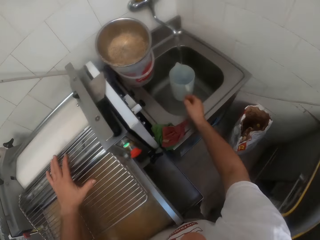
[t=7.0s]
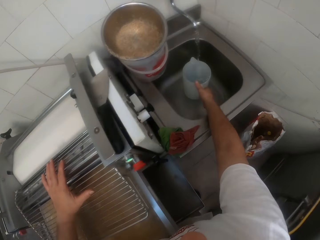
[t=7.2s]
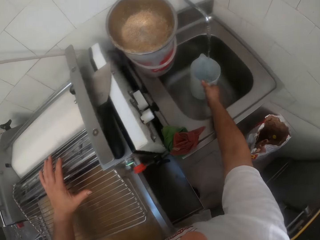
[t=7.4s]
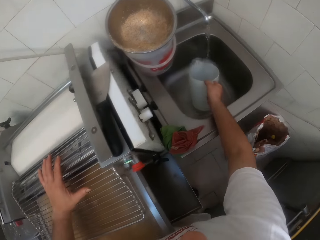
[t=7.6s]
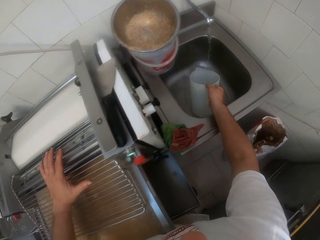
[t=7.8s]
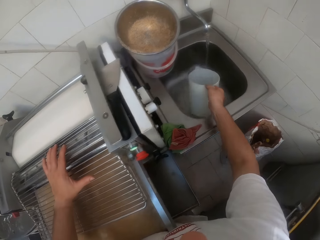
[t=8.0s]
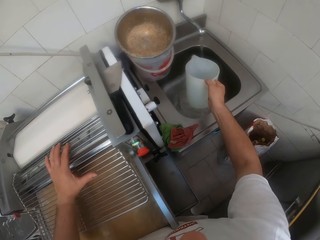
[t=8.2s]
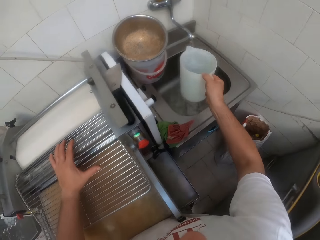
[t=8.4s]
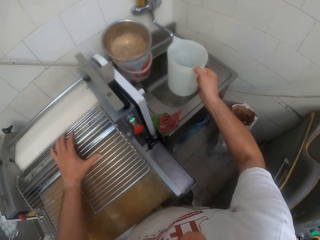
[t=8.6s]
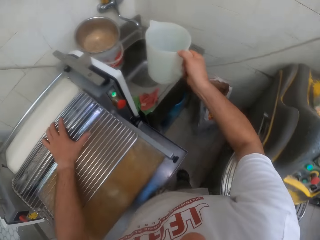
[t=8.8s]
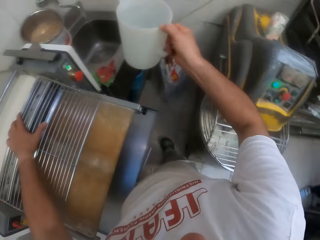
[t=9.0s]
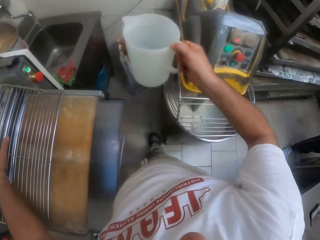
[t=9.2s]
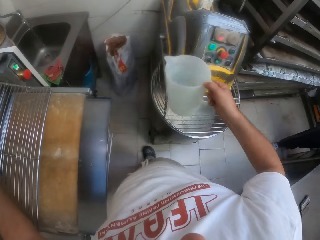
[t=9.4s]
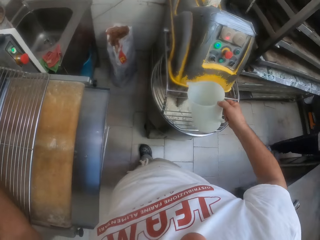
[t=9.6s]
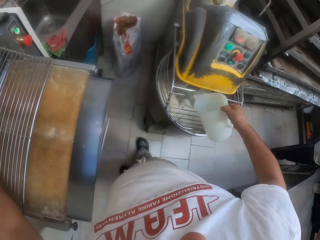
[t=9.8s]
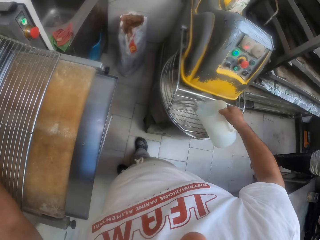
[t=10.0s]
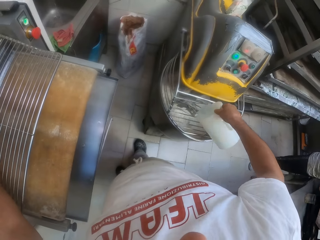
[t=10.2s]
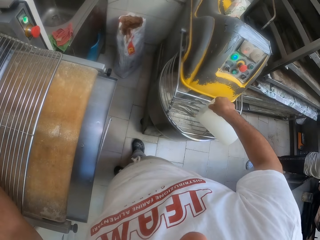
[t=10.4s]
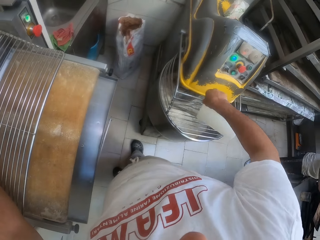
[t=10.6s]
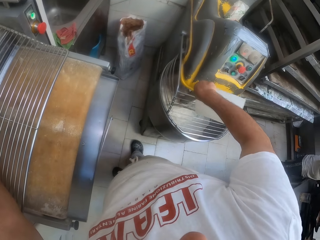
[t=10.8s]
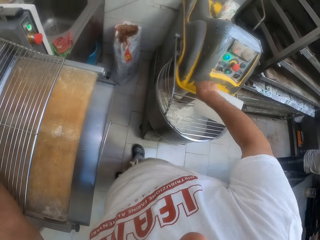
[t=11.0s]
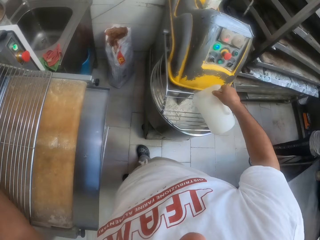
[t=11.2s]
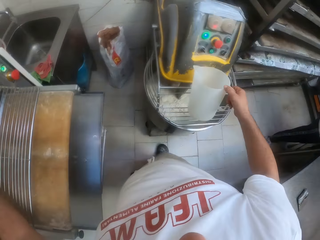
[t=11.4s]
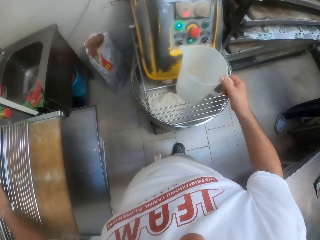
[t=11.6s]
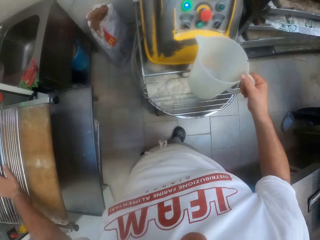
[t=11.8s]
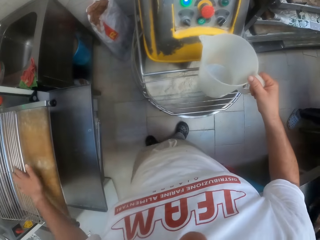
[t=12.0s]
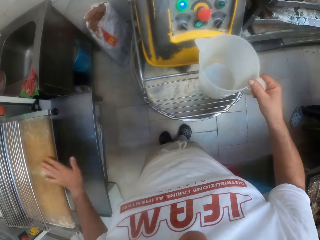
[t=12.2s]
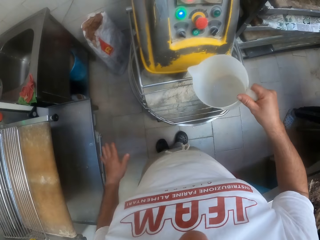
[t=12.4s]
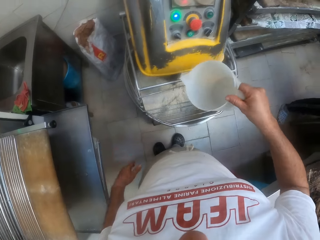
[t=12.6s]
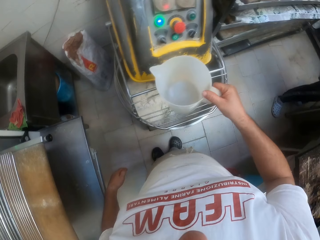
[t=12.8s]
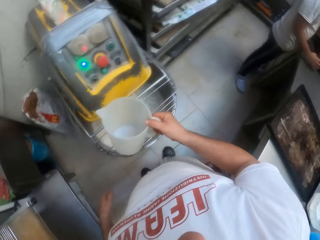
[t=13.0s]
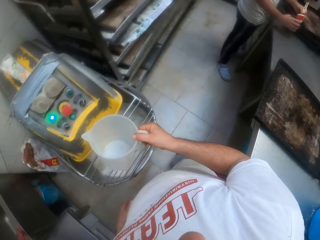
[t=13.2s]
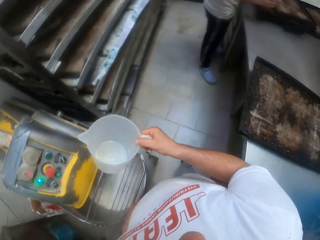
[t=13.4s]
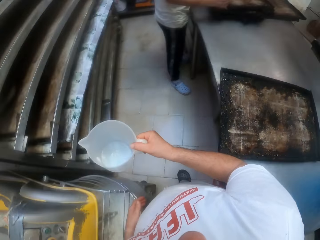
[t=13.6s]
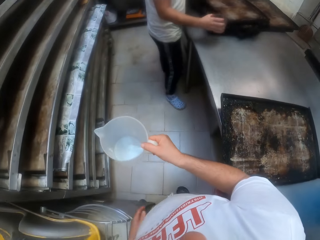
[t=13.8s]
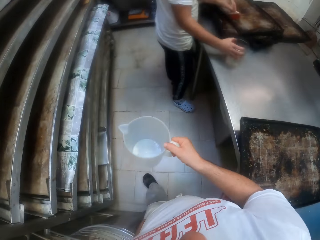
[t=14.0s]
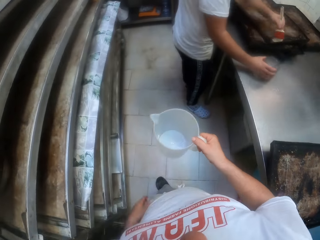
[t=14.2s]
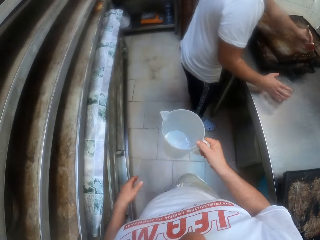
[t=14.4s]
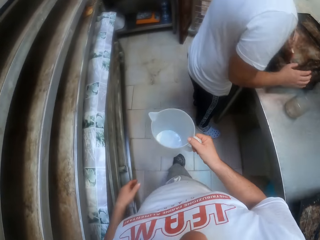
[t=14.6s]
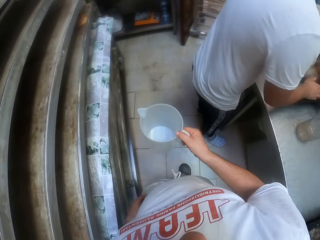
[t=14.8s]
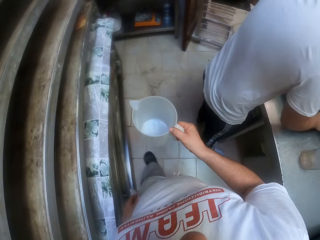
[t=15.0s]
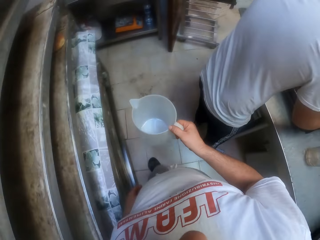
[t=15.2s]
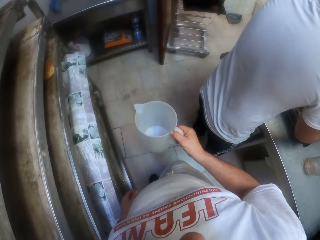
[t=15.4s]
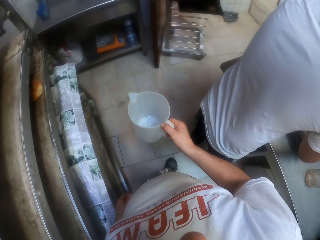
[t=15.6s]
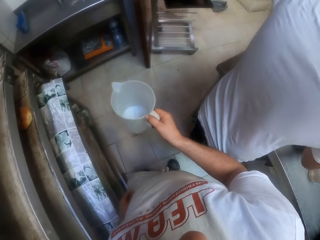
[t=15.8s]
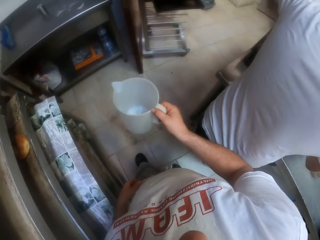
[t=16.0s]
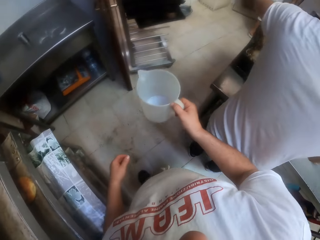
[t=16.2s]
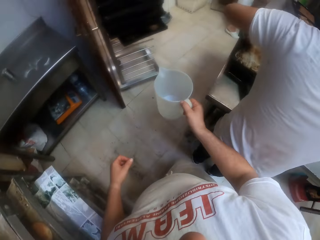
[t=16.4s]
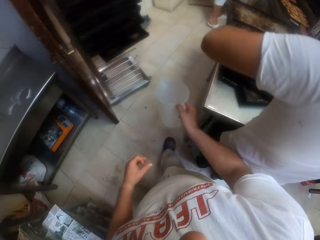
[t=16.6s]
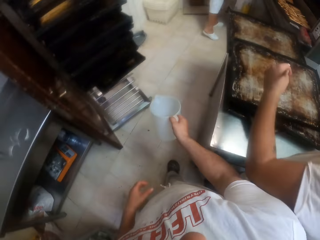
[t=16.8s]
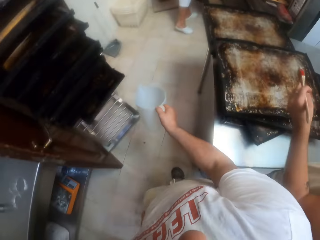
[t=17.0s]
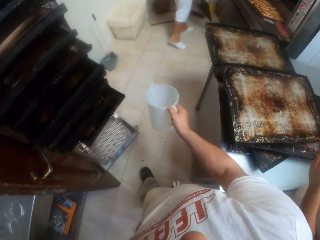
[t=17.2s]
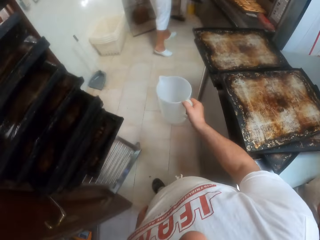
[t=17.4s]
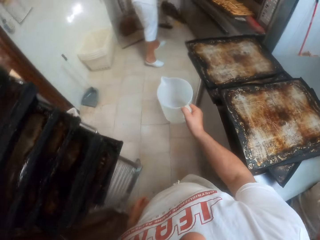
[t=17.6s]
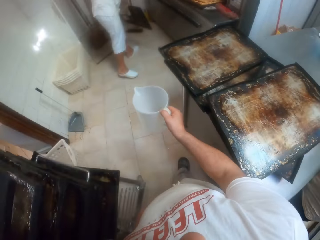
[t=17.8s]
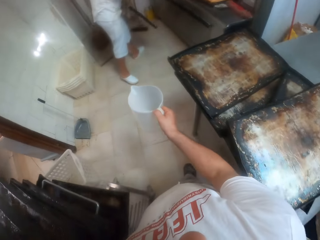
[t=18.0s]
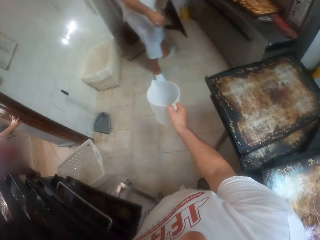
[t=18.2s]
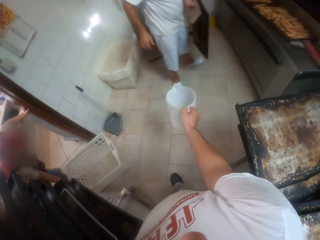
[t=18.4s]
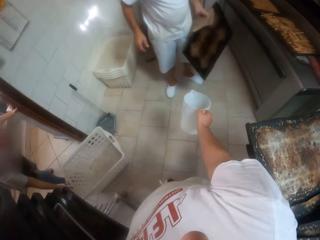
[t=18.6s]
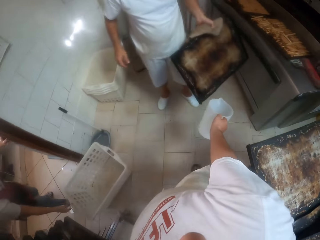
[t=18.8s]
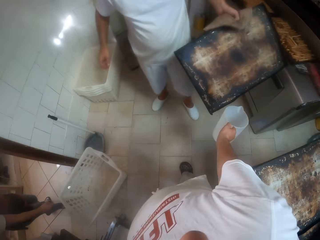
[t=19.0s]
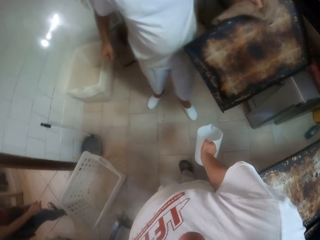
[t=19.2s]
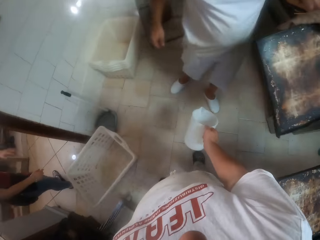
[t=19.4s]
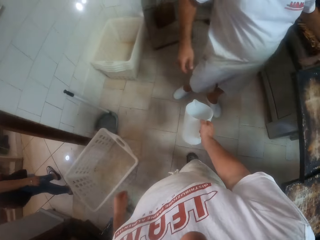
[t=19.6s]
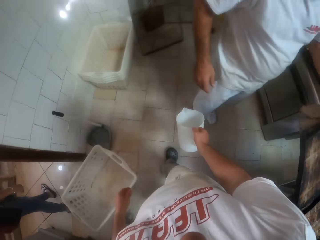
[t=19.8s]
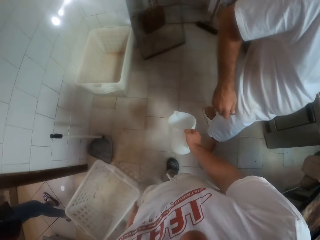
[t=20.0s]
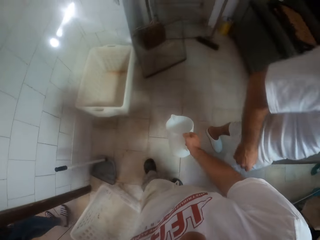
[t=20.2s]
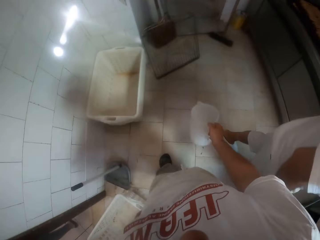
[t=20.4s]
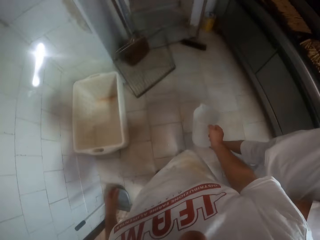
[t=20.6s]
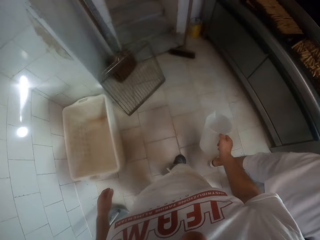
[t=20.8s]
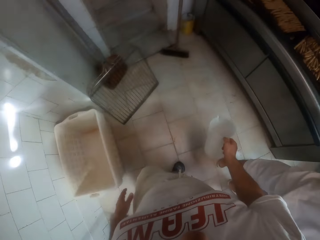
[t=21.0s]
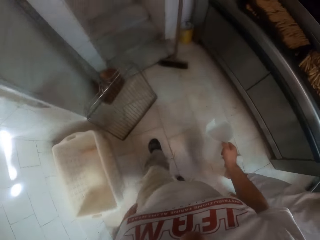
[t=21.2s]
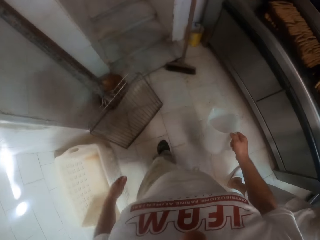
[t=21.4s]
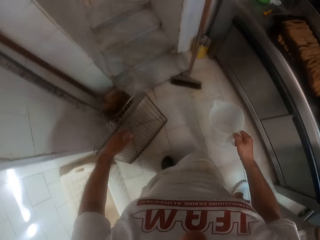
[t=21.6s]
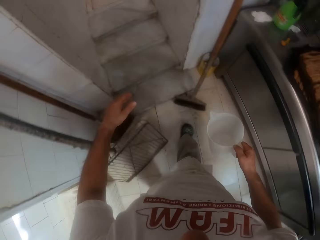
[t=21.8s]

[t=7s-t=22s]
The camera wearer picks up a white jug in a sink with his right hand. He pours water from the white jug into a mixer with his right hand. He walks around the room. A man applies oil on a baking tray. The man cleans the baking tray on a metallic baker's table with a brush with his left hand. Another man carries the baking tray.

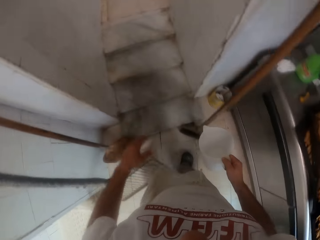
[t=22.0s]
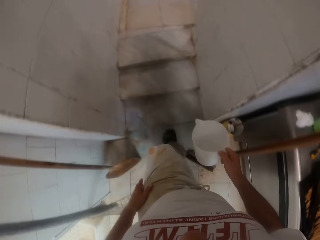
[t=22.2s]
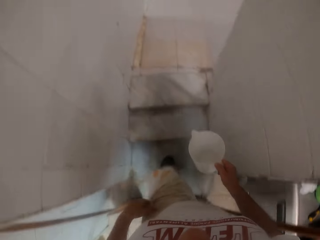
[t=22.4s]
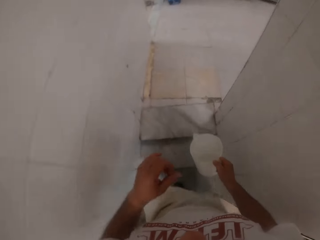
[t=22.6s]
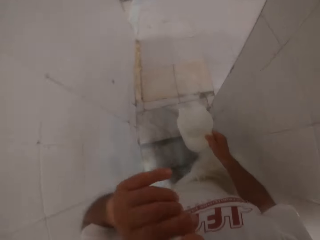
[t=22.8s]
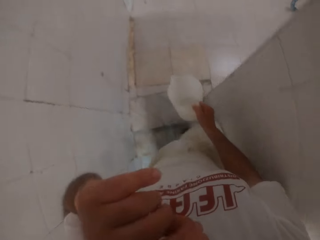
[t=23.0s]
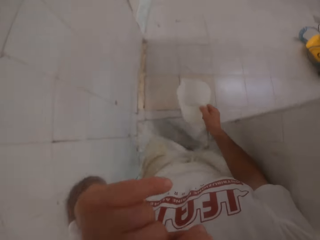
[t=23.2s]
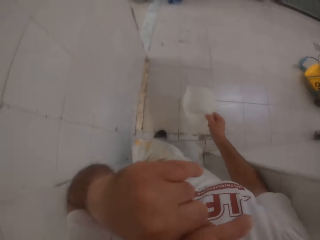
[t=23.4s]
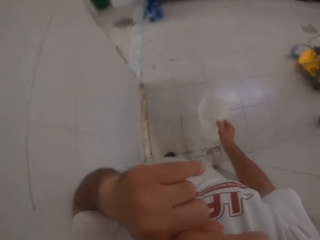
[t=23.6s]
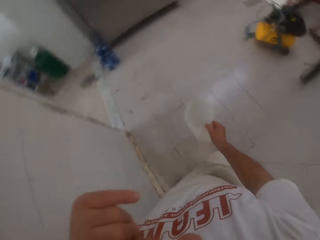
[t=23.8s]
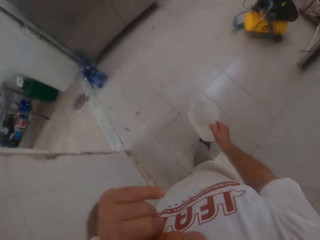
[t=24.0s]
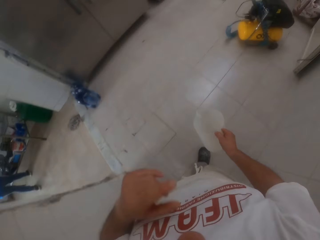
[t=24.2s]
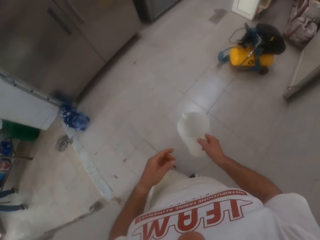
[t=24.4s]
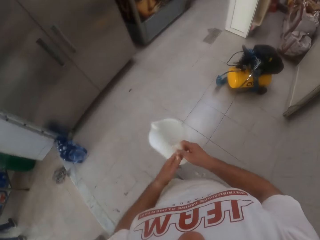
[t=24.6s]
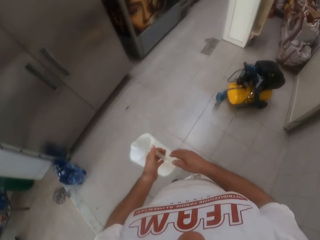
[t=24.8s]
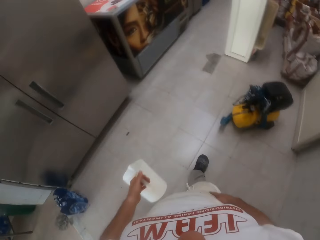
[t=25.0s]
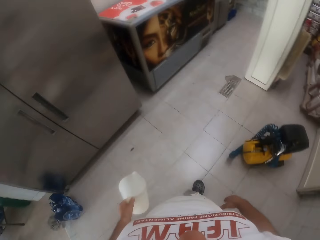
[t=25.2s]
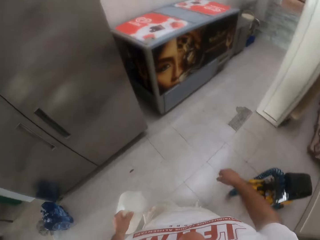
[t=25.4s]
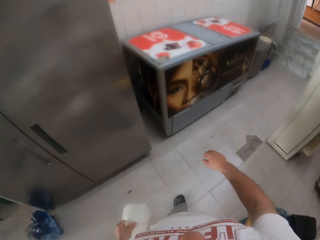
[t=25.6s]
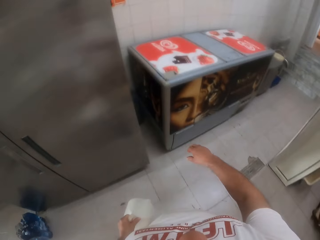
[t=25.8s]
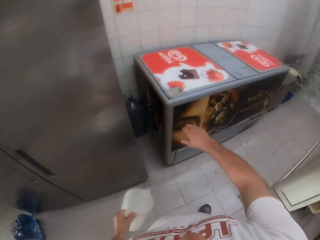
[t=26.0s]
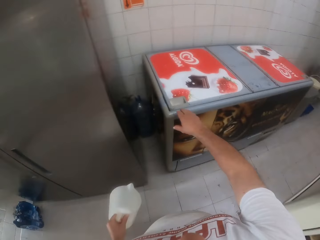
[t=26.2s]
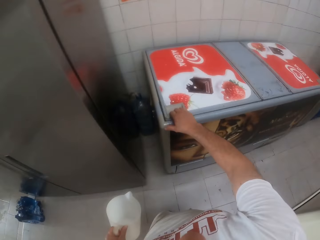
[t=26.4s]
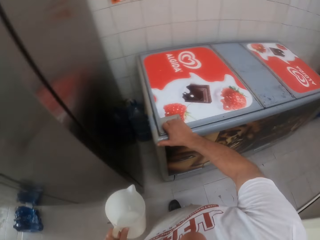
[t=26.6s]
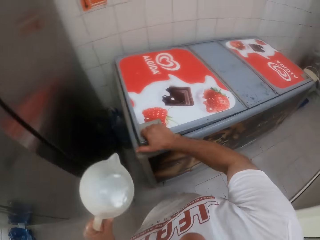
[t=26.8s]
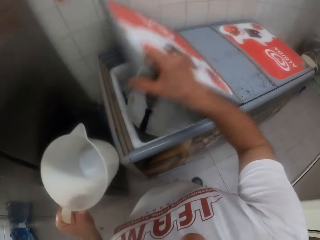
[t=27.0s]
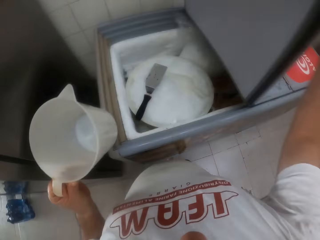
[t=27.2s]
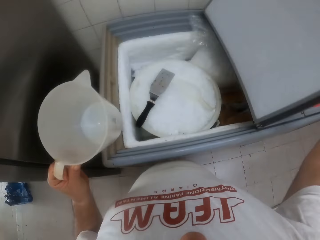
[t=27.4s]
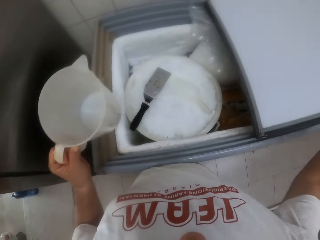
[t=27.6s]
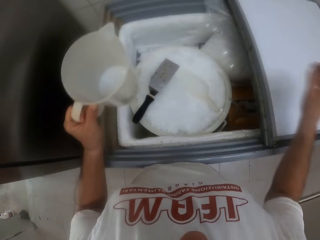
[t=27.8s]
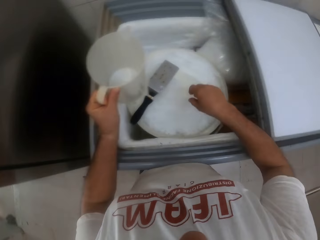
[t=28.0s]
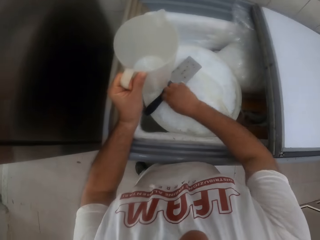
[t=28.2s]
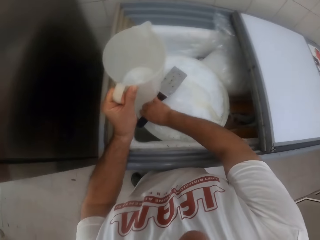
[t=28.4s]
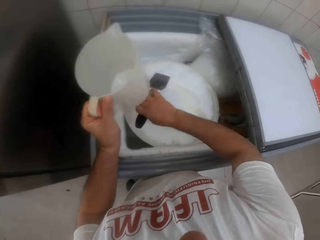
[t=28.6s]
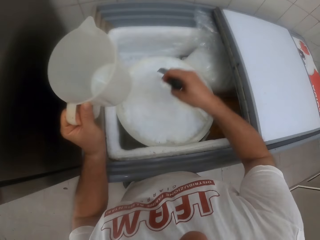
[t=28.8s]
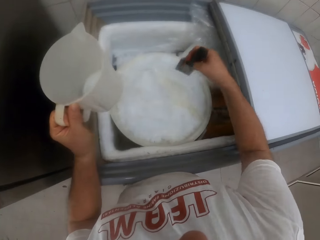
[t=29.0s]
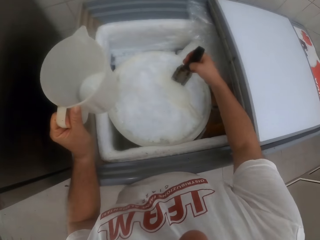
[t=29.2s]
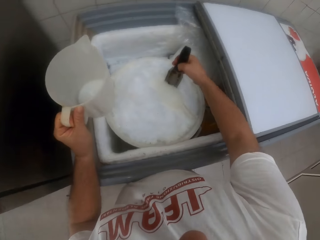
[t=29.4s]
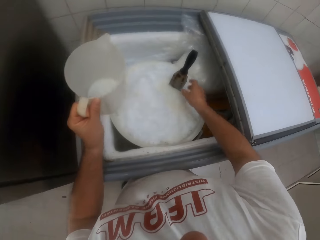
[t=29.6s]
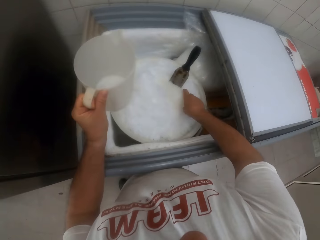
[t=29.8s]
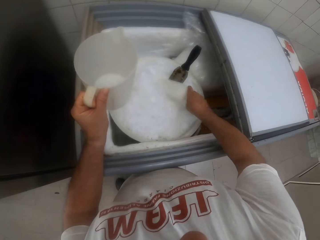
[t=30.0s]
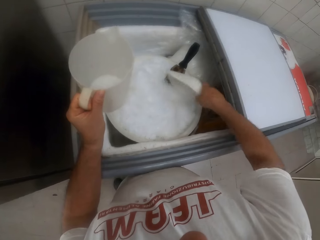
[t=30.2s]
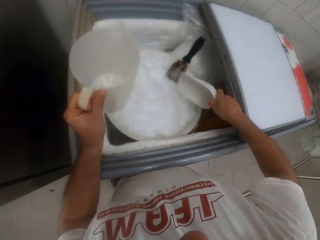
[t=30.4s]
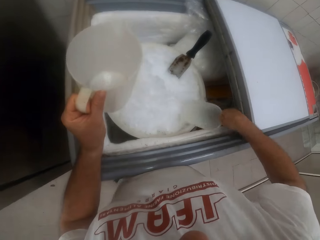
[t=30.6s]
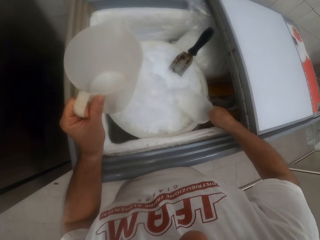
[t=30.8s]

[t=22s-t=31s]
The camera wearer touches his nose. He opens a chest freezer with his right hand. He picks up a chisel on a bucket of ice in the chest freezer with his right hand. He places the chisel on the bucket of ice with his right hand. He picks up an ice scoop or spatula on the bucket of ice with his right hand.
